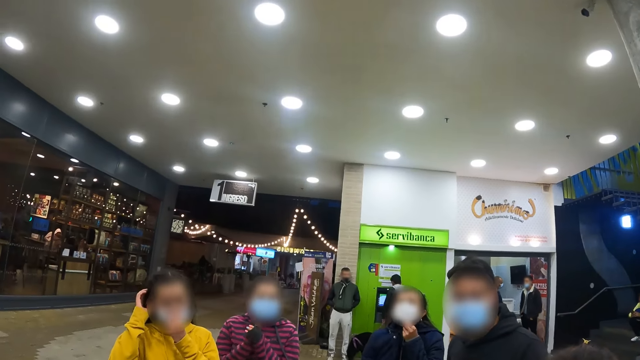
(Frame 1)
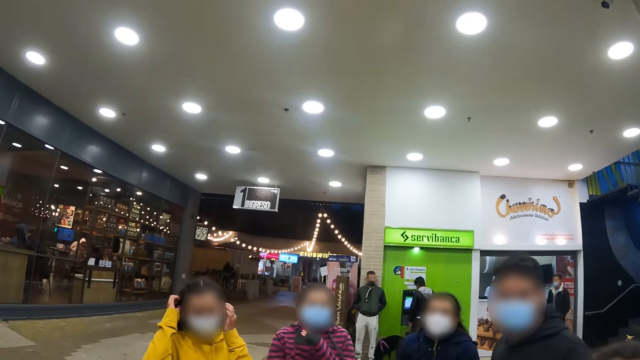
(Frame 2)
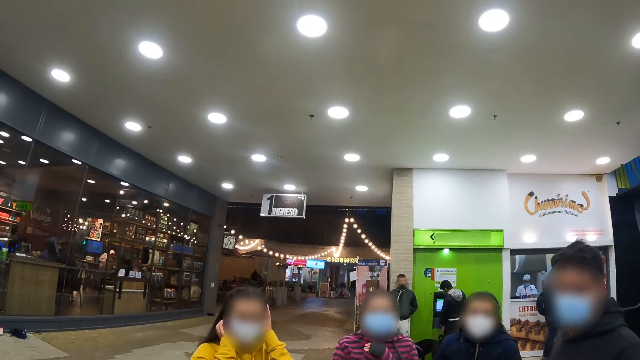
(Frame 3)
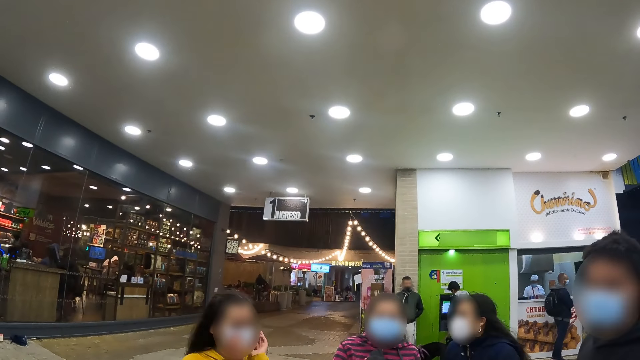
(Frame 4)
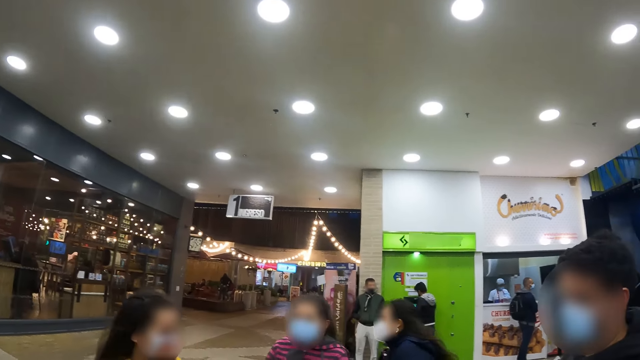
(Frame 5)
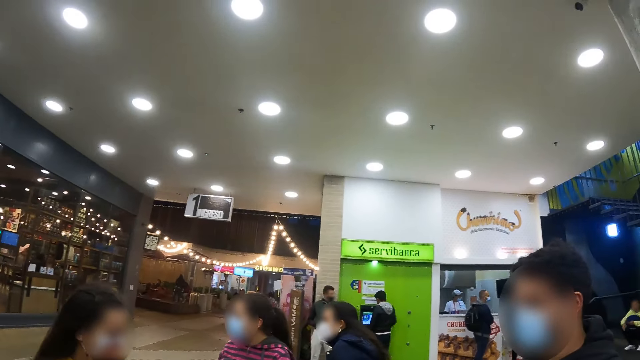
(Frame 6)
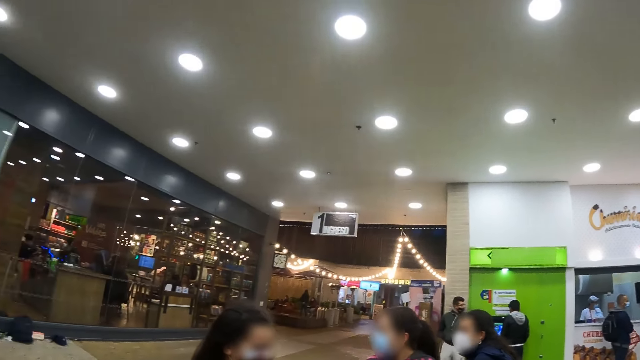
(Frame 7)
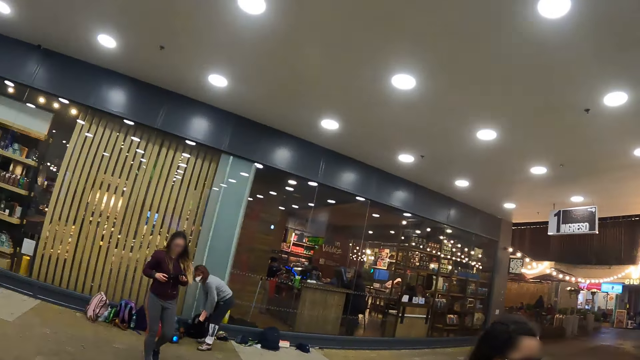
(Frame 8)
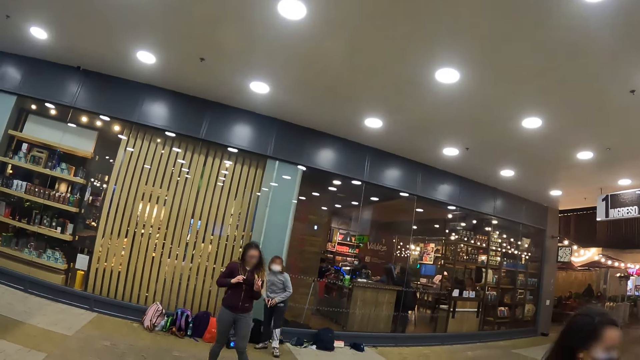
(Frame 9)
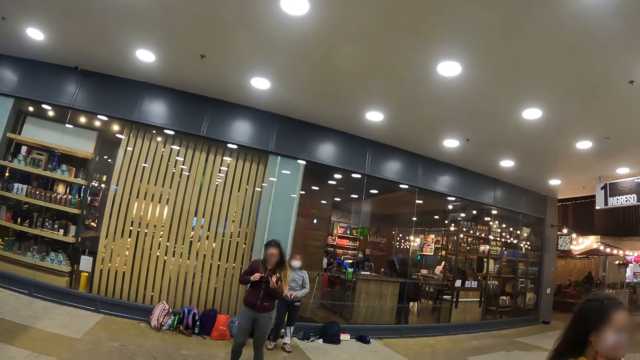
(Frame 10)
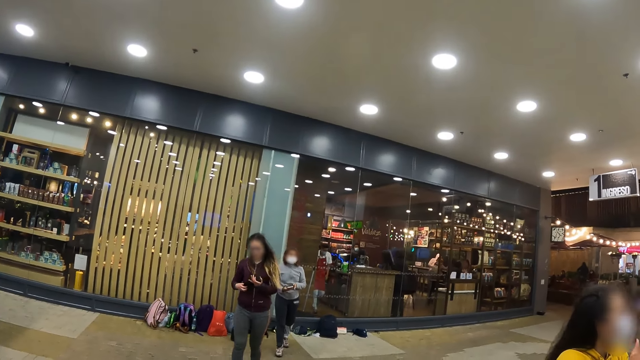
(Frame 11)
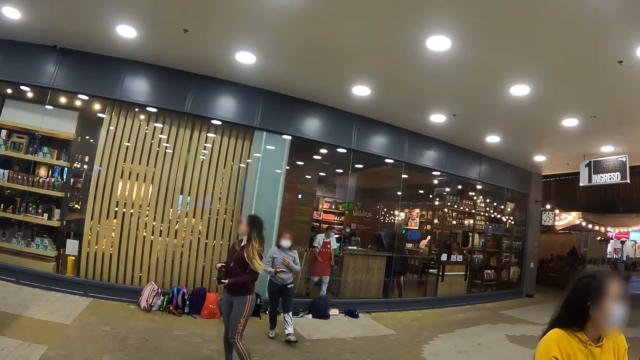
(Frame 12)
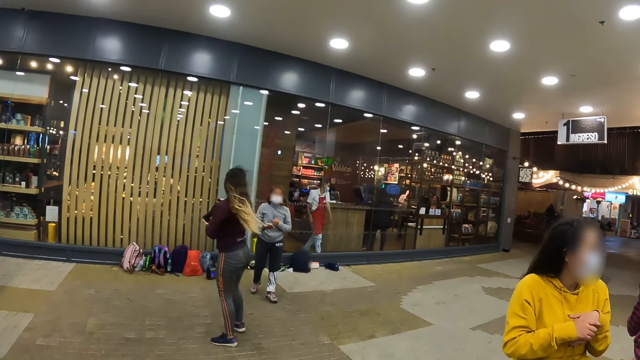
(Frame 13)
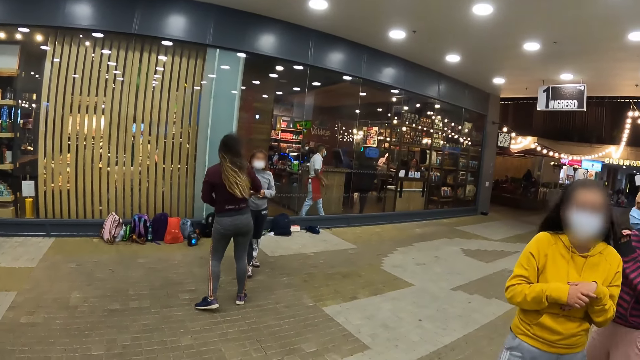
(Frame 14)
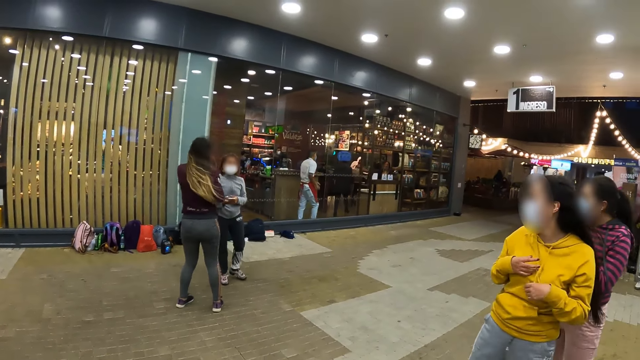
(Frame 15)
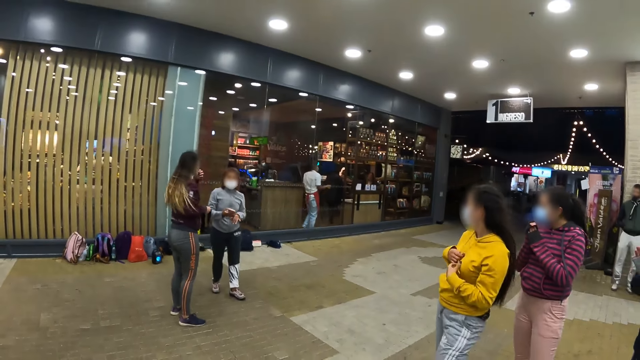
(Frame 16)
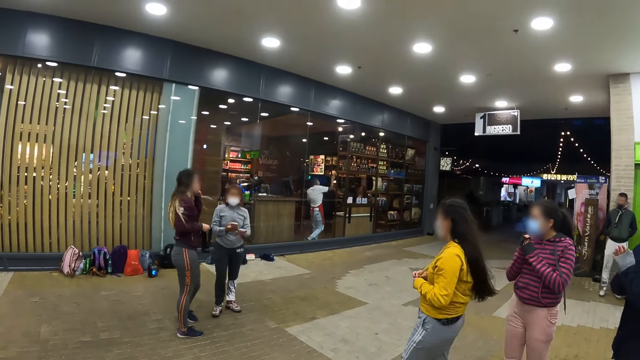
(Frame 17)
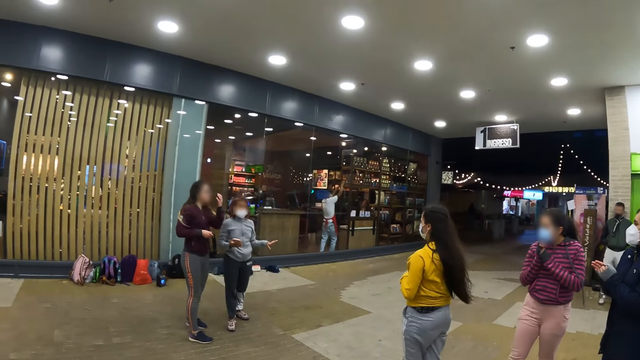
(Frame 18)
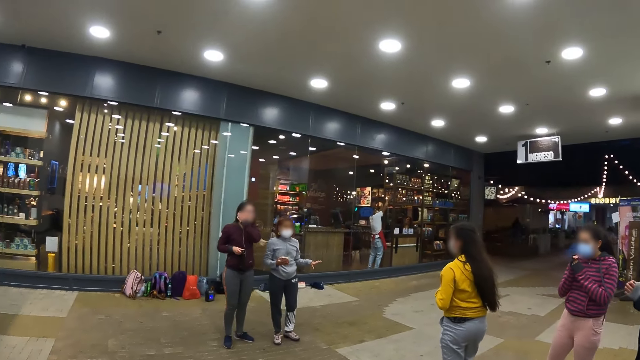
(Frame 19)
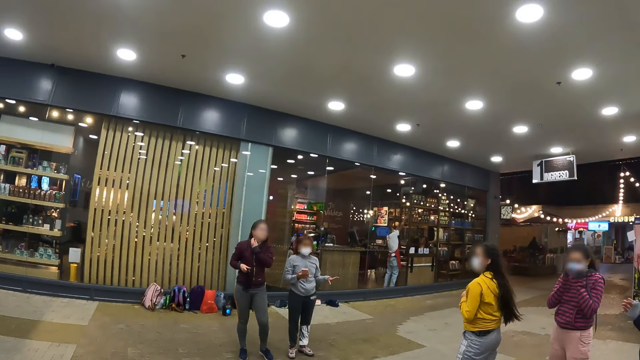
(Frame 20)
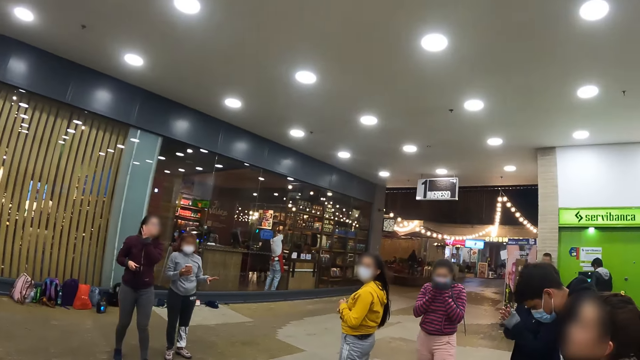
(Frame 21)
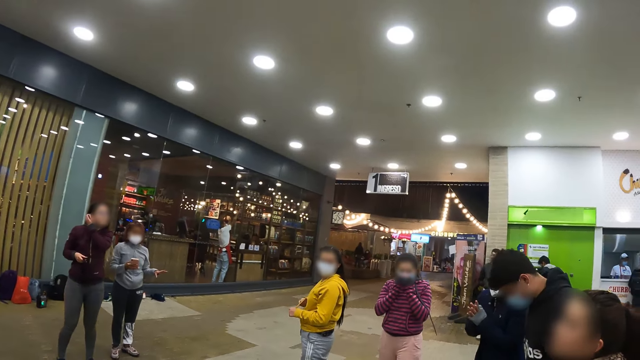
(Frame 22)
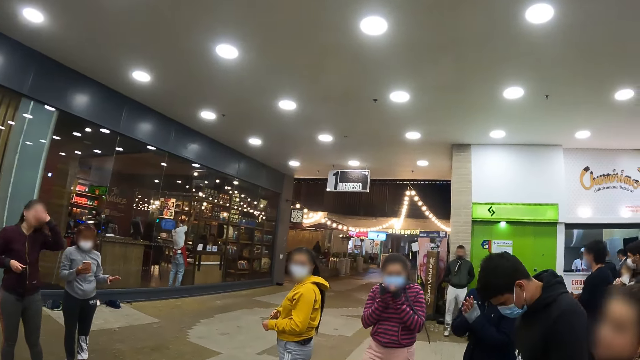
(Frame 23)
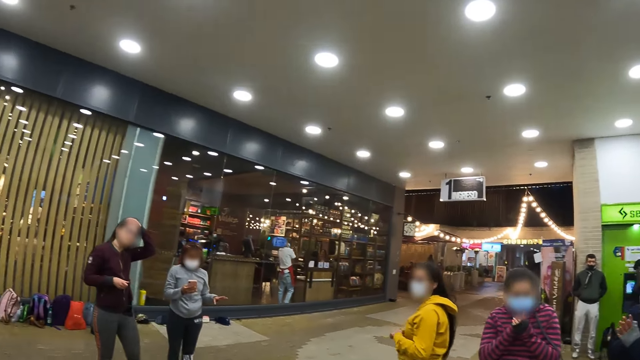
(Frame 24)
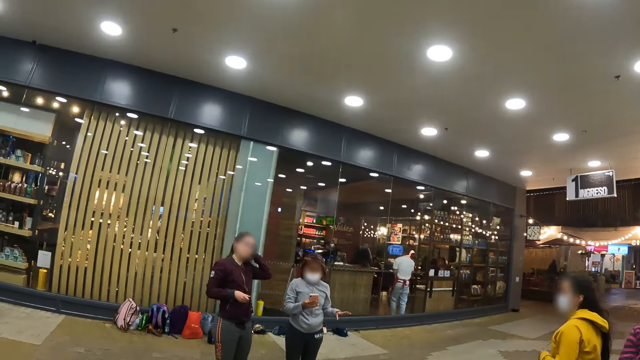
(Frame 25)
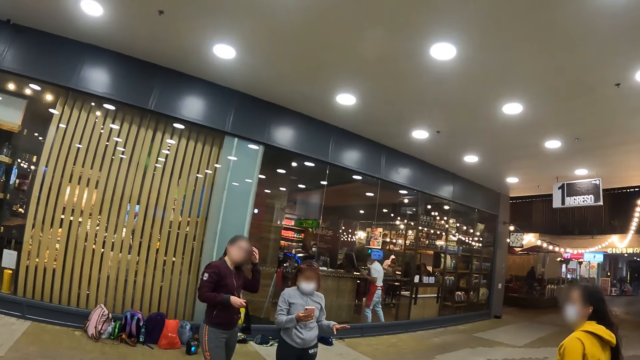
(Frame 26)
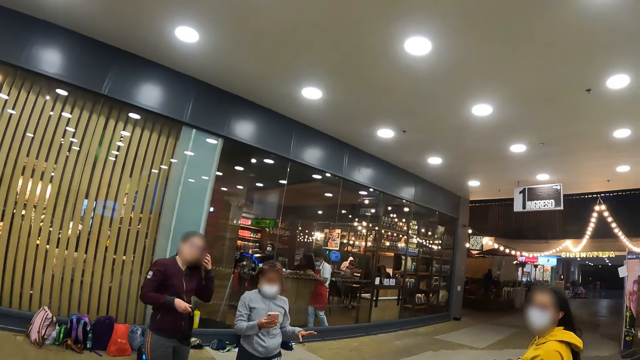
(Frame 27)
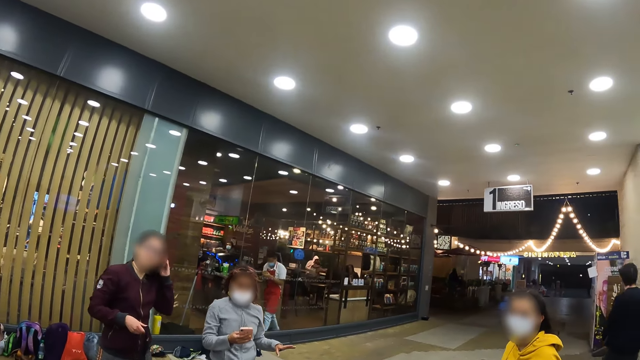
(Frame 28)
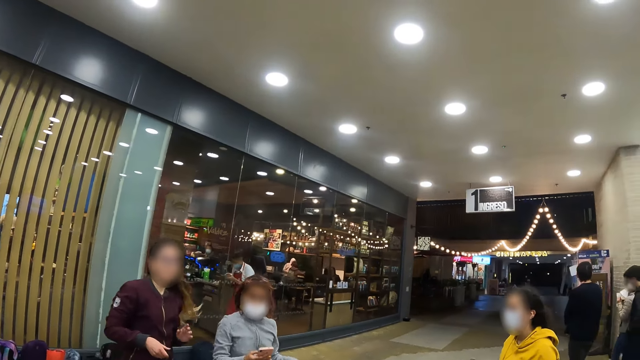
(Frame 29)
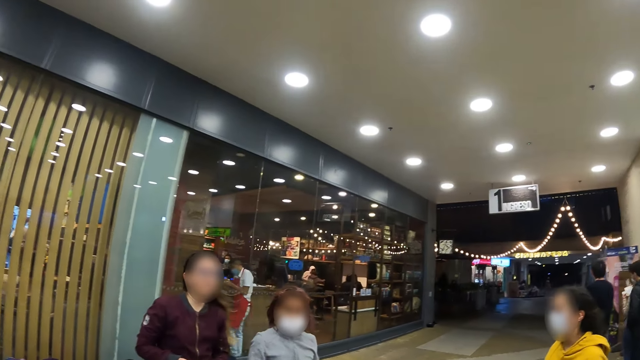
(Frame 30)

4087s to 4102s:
The camera wearer interacts with people. They look around. A woman uses a phone.

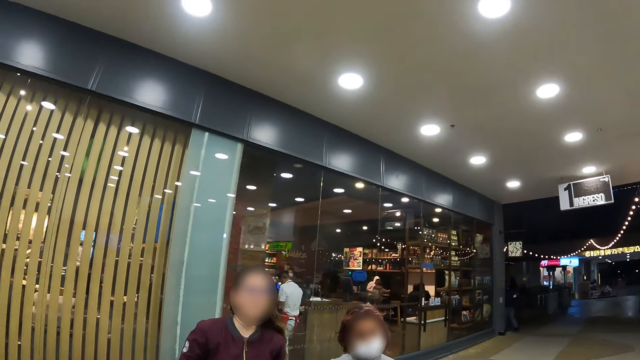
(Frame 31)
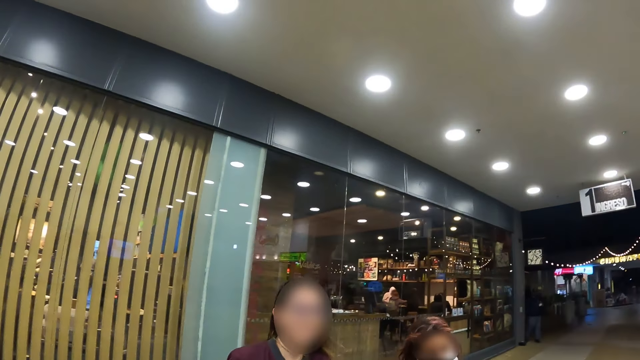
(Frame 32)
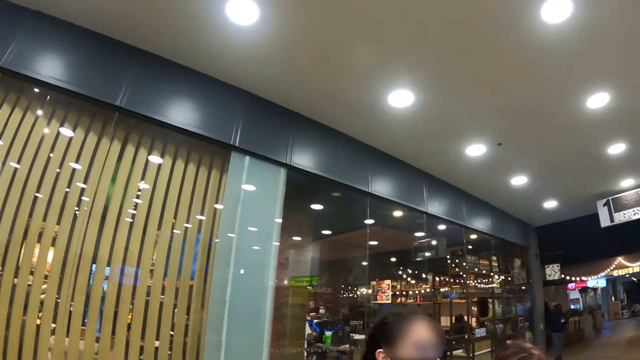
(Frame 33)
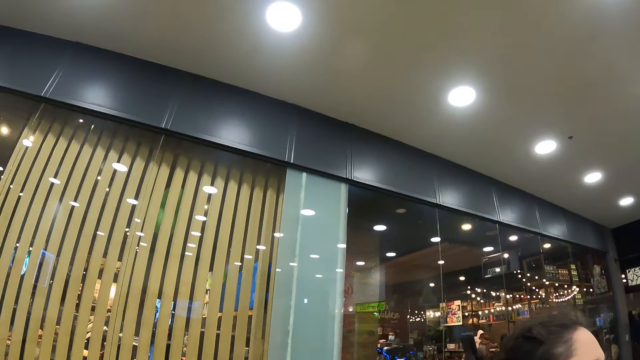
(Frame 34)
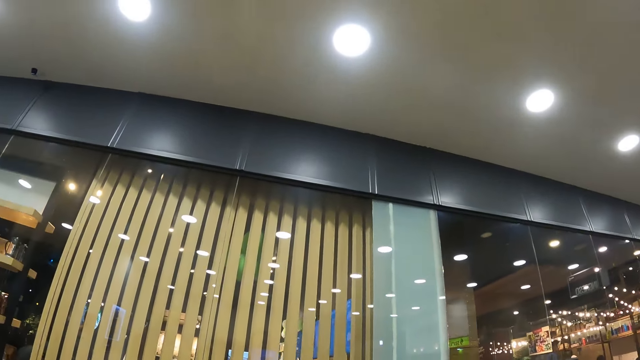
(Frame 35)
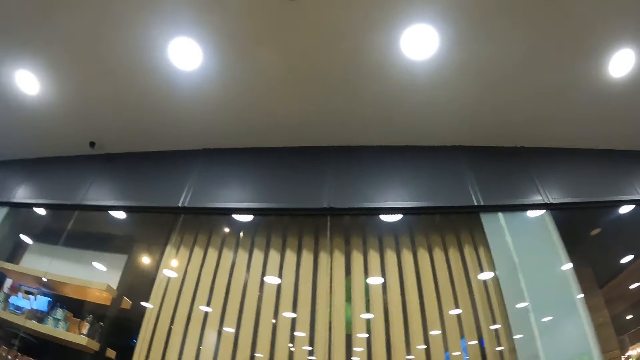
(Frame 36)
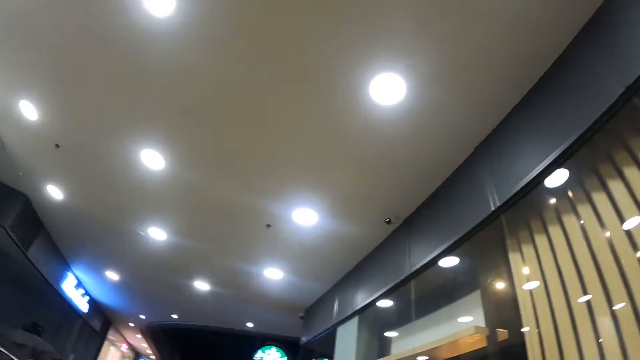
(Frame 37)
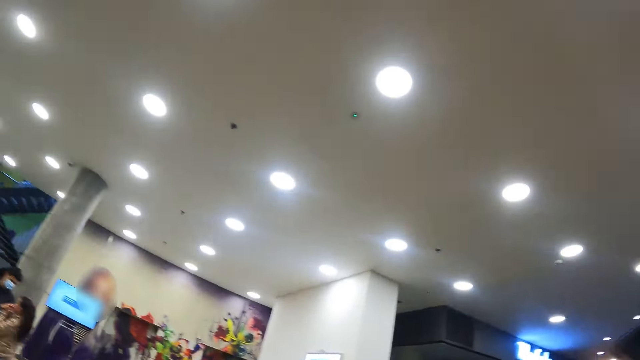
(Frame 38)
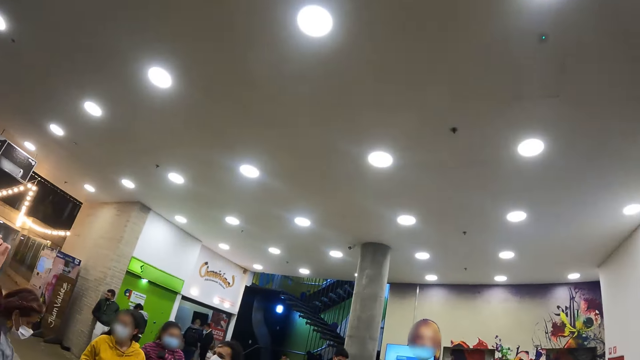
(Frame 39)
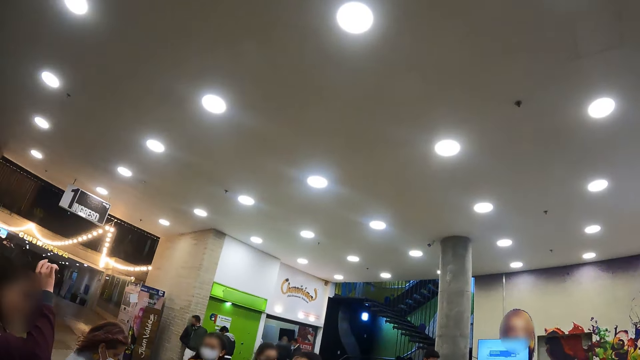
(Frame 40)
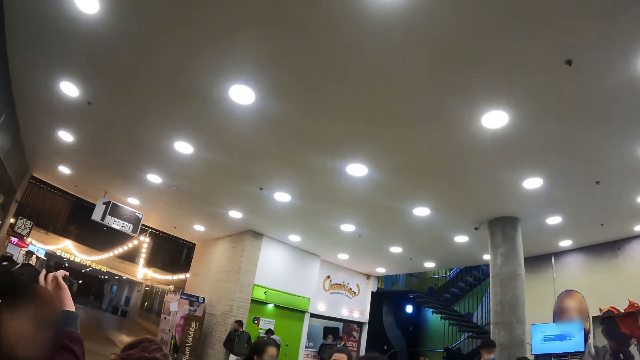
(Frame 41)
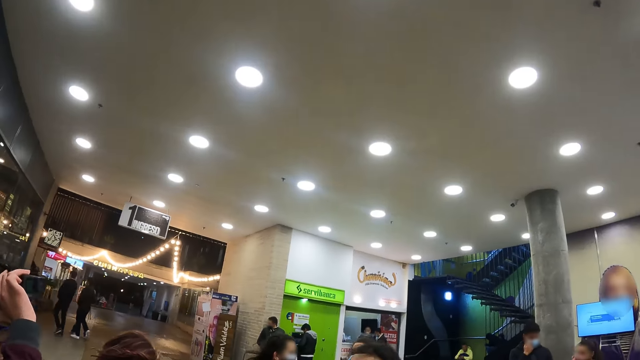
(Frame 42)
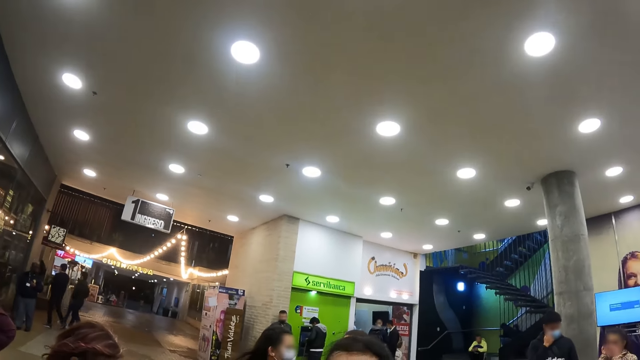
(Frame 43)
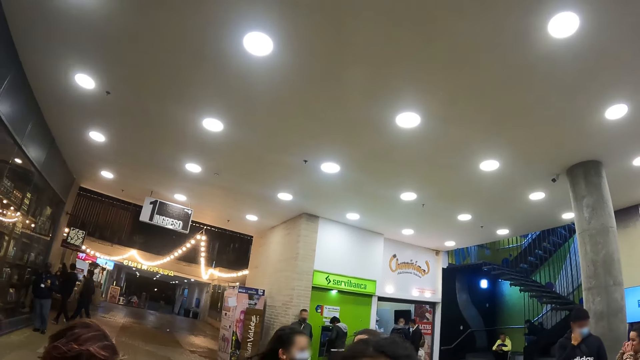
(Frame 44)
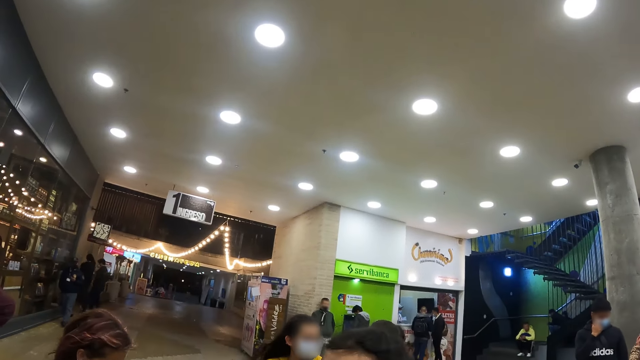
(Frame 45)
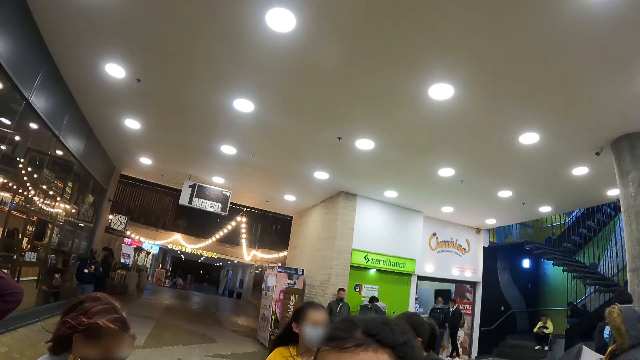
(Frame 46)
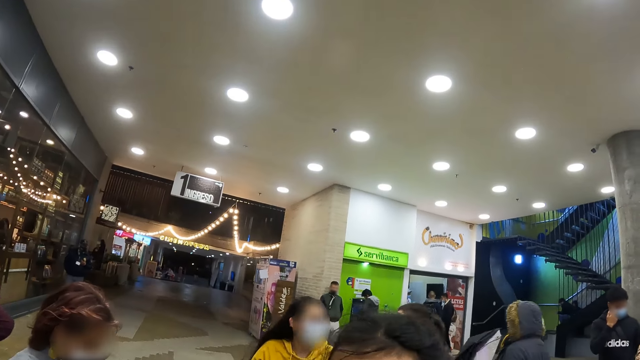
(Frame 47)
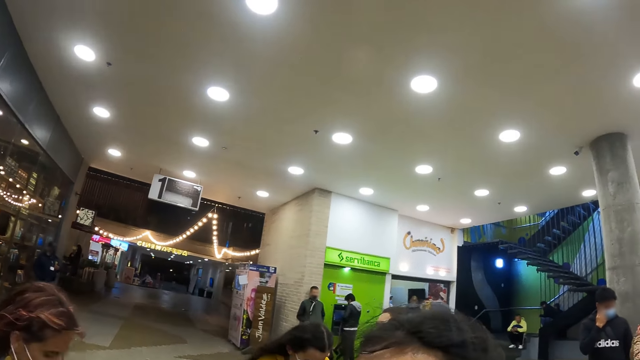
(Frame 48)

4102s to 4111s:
A woman wears a camera.
